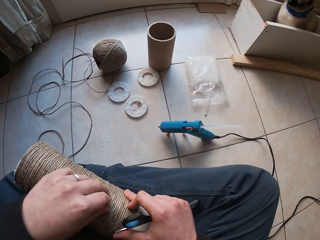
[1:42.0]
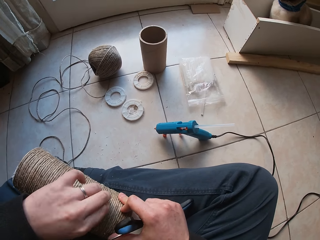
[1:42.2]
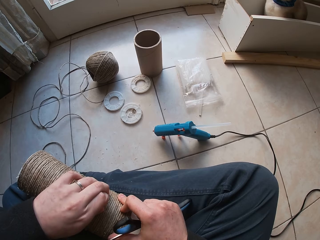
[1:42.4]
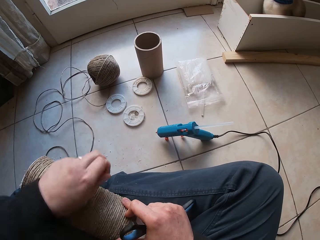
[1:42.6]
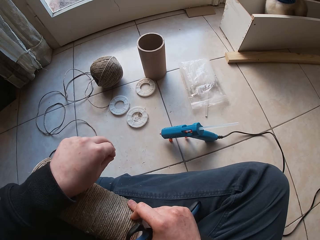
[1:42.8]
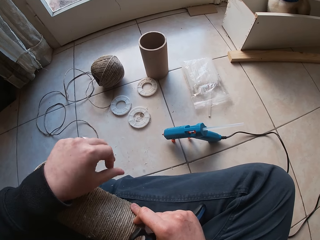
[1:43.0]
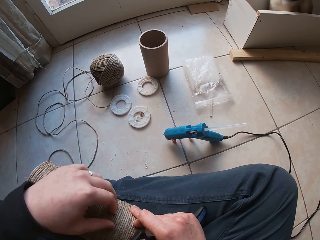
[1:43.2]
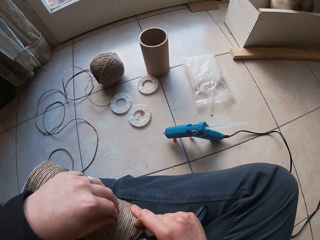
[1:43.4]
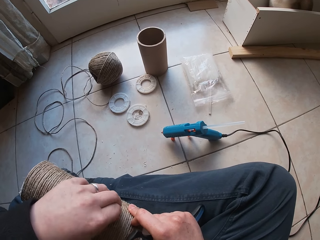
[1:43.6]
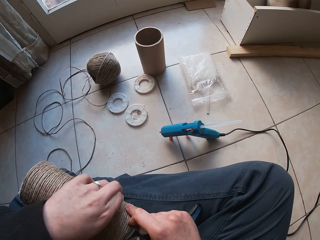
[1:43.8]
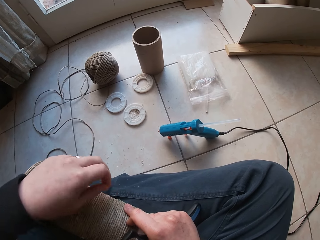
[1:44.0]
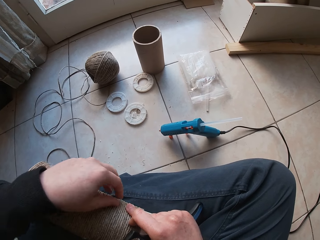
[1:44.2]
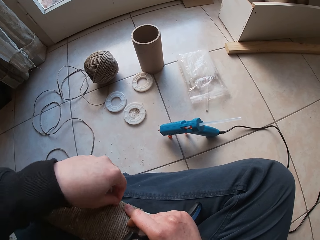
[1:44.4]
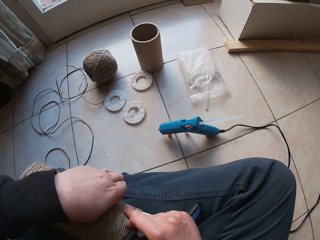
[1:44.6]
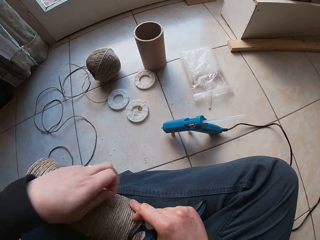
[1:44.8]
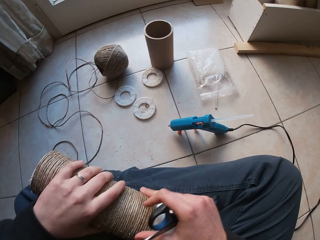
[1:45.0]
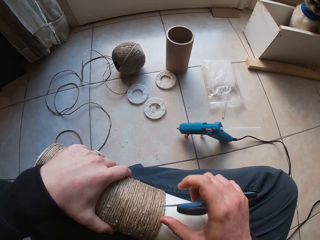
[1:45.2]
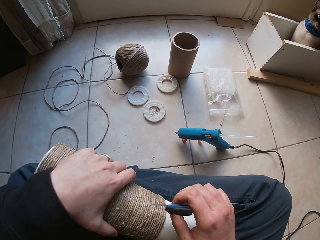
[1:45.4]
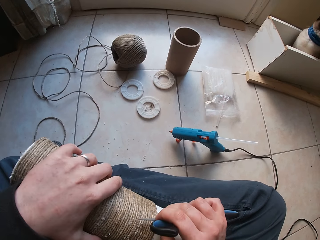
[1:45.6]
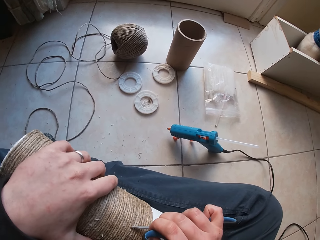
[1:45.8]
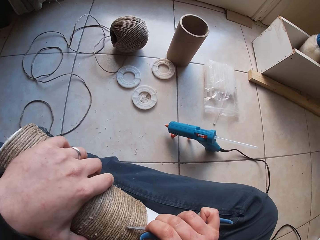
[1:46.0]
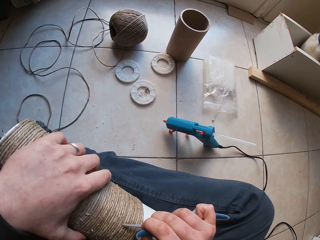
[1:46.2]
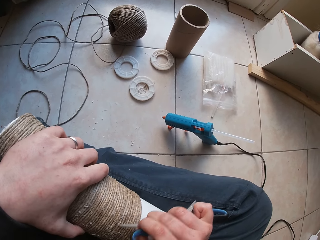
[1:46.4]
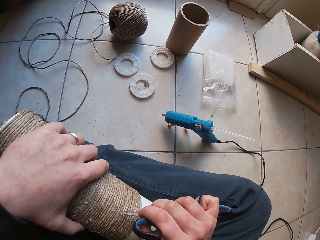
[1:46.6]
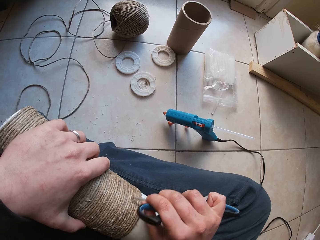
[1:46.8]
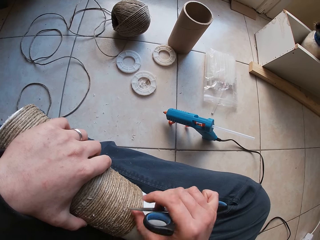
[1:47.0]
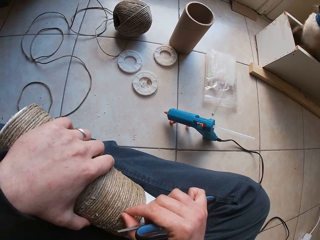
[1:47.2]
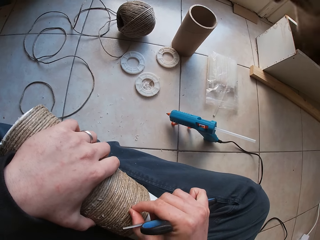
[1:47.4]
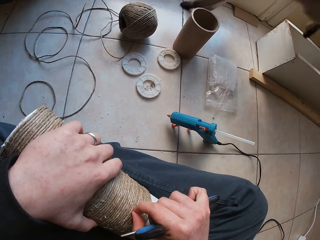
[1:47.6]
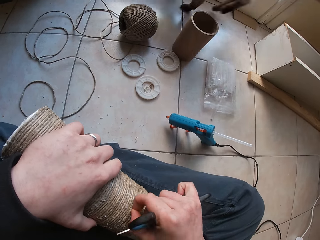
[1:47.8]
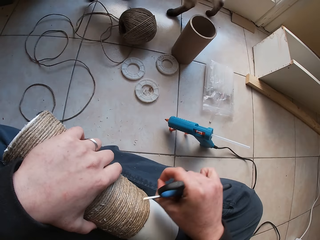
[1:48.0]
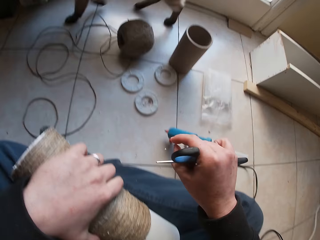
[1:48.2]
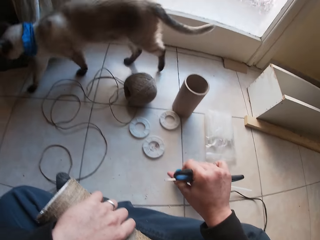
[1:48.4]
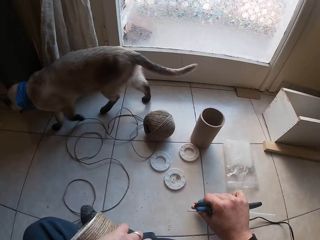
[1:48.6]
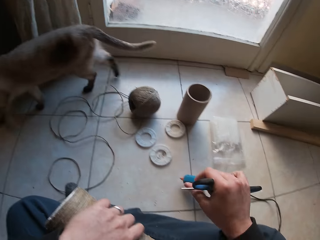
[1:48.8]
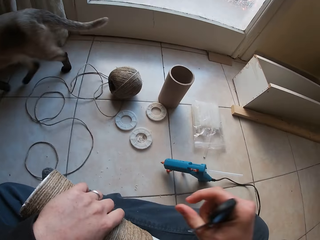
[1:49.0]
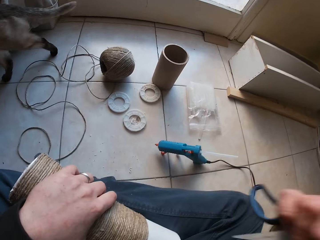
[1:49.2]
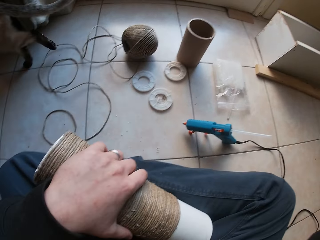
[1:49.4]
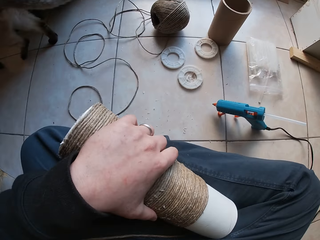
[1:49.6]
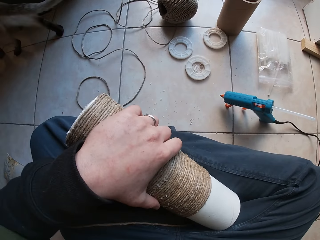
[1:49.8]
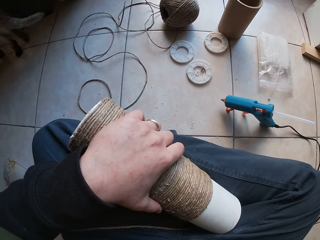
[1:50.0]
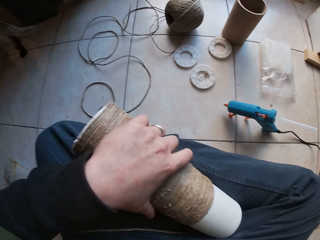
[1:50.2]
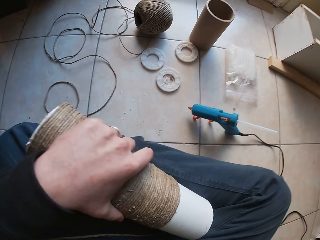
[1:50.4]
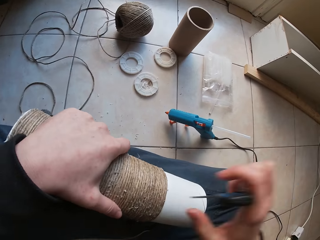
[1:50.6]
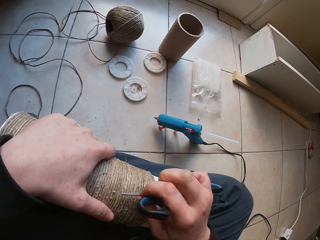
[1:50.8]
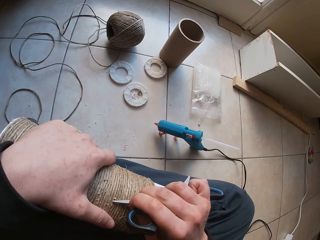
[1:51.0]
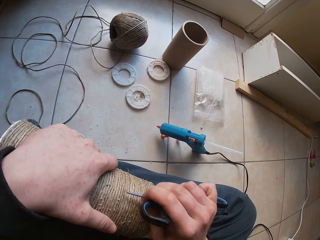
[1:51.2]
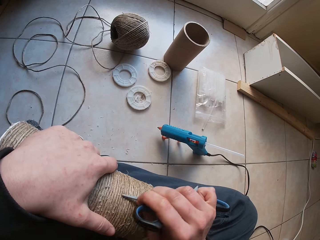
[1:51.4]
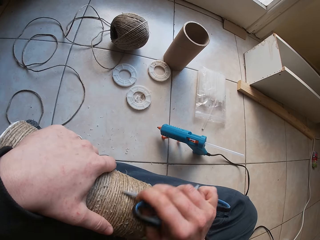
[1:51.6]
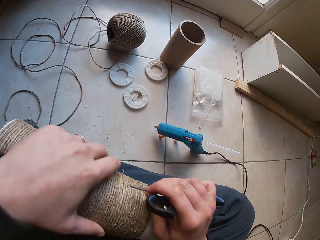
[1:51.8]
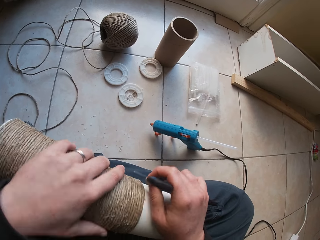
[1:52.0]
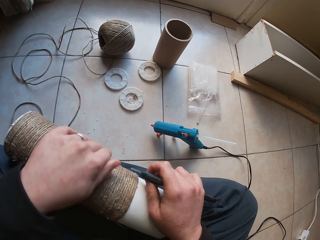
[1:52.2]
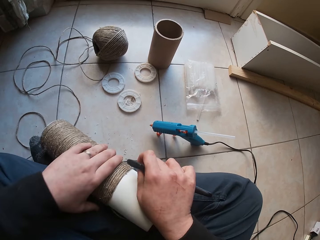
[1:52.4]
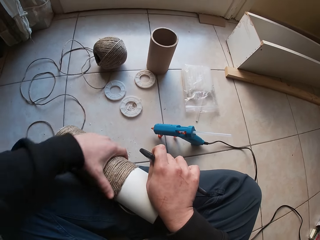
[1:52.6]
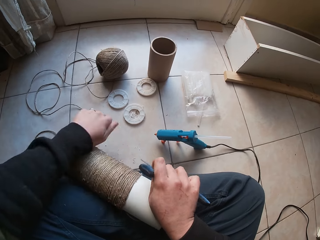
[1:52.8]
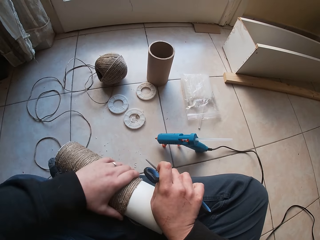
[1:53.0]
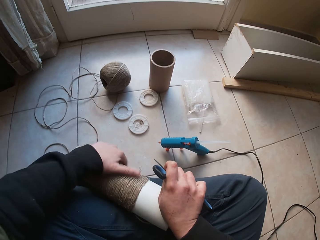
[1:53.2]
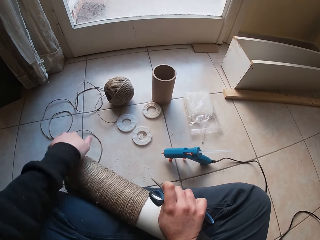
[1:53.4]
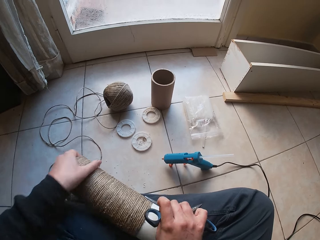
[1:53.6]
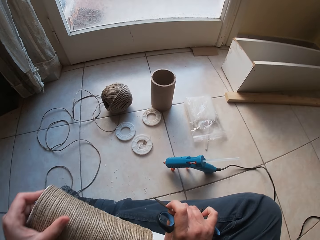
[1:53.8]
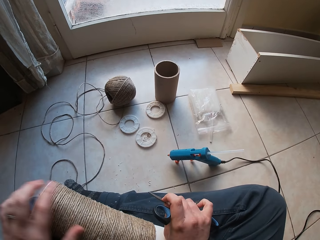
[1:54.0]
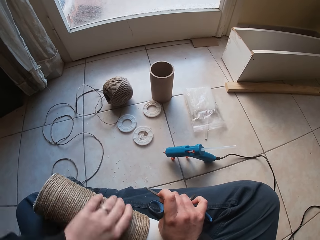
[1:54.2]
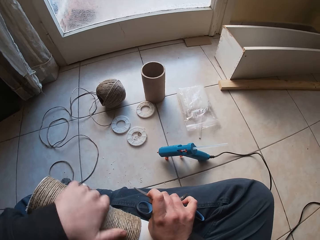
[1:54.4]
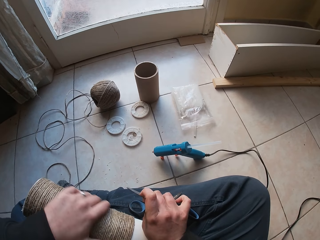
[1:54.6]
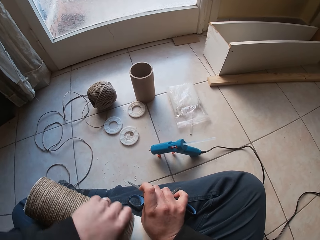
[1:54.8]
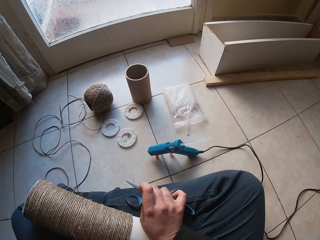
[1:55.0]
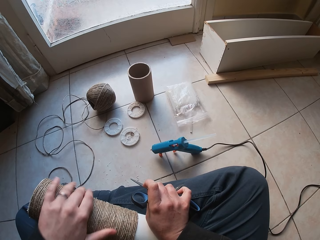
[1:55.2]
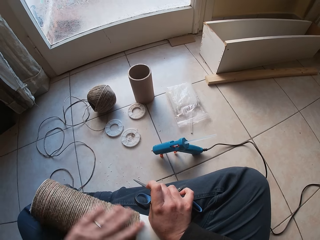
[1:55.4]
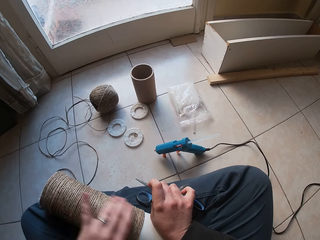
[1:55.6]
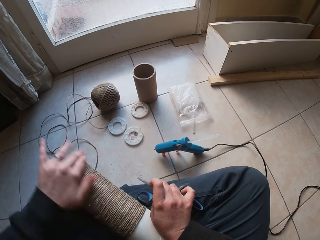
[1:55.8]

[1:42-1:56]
The camera wearer picks out a shred or extra string layer from the twine or hemp string with his left hand. He drops the shred on the floor with his right hand. He picks out a shred from the twine with his left hand. He scratches the twine with the scissors in his right hand. He smoothens a hemp string roll with the scissors. He picks out a shred from the twine with his right hand. The cat walks past the camera wearer. The camera wearer drops the shred on the floor with his right hand. He adjusts a camera on his head with his right hand. He raises the right hand. He scratches the twine with the scissors in his right hand. He dusts off shreds on the twine with his left hand. He smoothens the hemp string roll with the scissors. He rolls the hemp string roll with the left hand. He removes an extra string layer from the hemp string with the left hand.

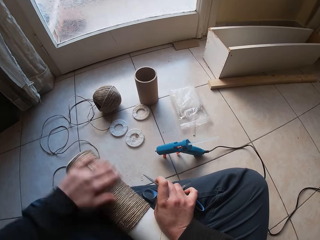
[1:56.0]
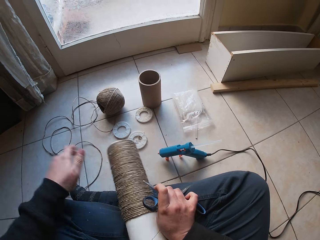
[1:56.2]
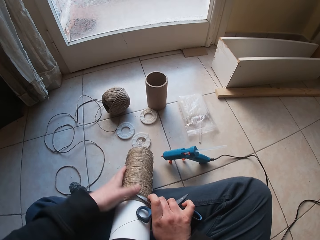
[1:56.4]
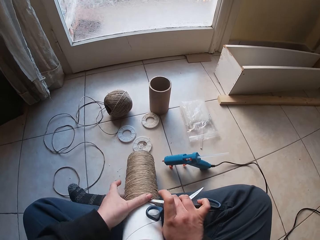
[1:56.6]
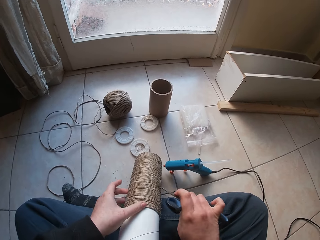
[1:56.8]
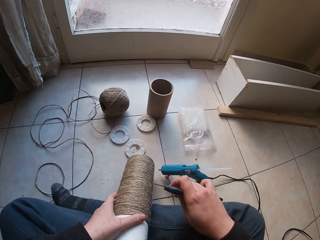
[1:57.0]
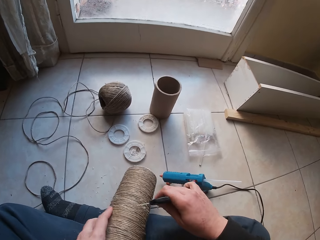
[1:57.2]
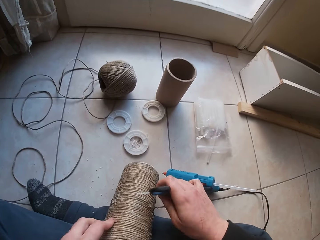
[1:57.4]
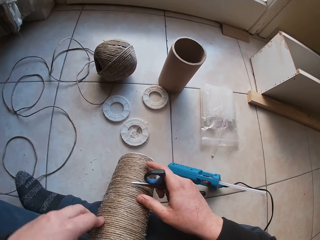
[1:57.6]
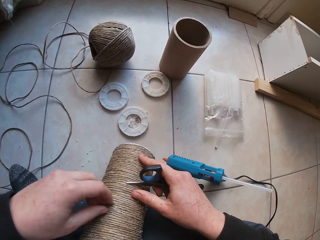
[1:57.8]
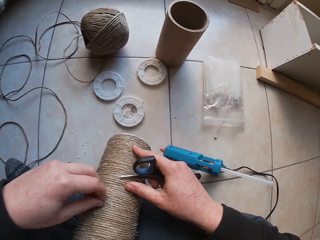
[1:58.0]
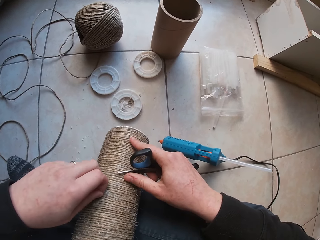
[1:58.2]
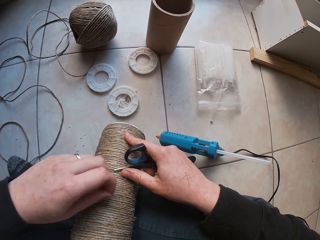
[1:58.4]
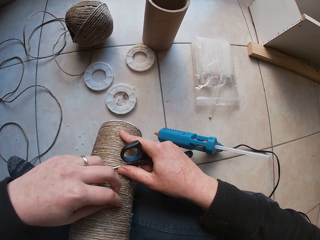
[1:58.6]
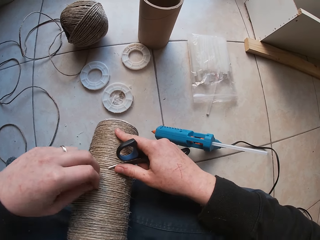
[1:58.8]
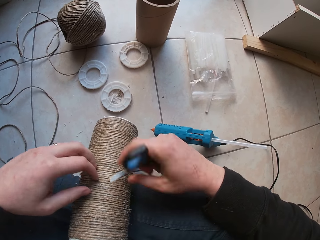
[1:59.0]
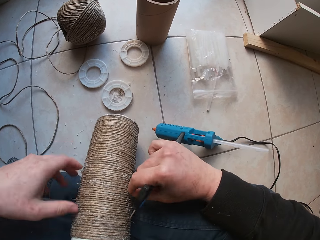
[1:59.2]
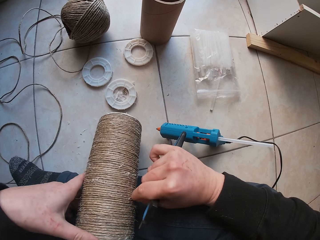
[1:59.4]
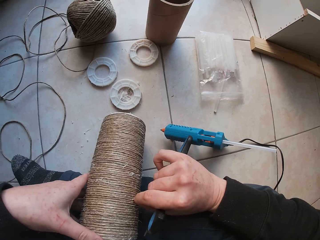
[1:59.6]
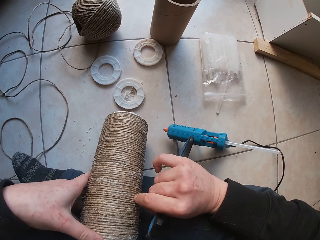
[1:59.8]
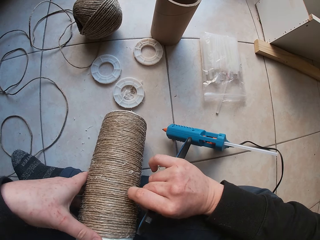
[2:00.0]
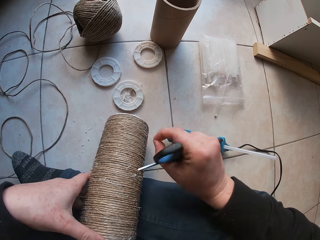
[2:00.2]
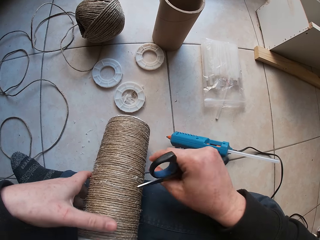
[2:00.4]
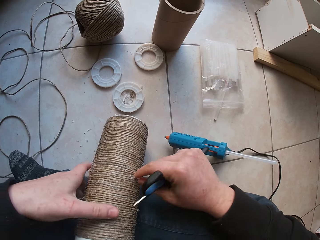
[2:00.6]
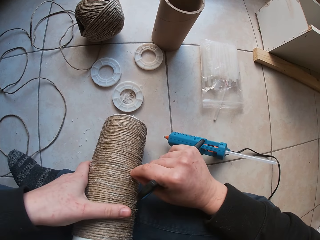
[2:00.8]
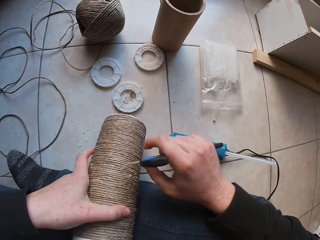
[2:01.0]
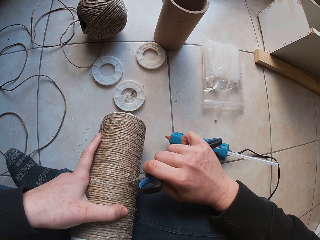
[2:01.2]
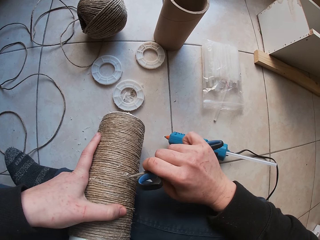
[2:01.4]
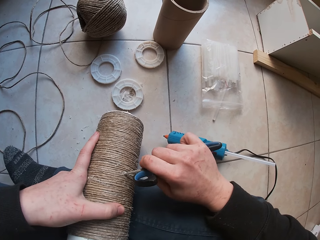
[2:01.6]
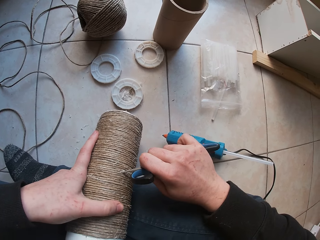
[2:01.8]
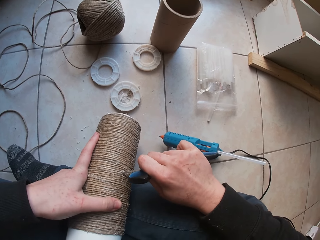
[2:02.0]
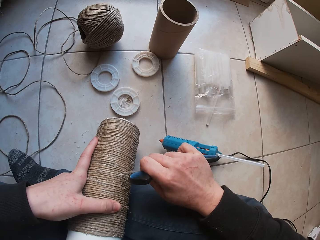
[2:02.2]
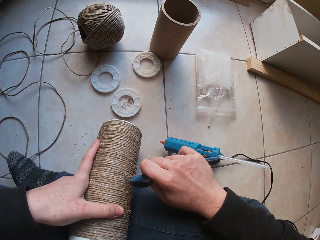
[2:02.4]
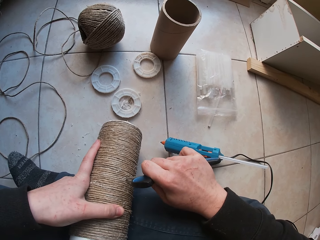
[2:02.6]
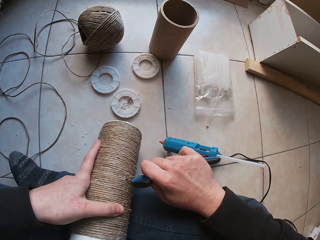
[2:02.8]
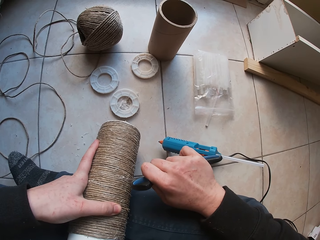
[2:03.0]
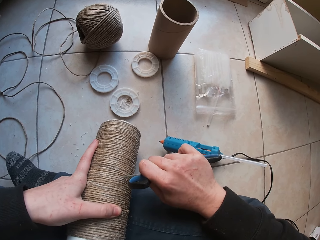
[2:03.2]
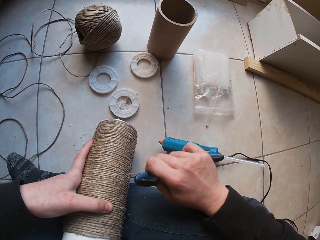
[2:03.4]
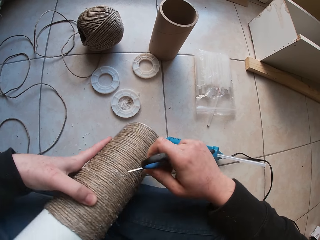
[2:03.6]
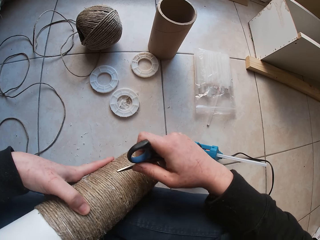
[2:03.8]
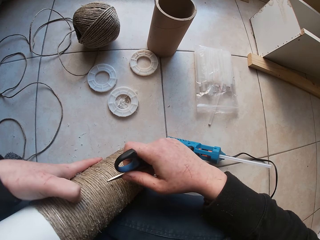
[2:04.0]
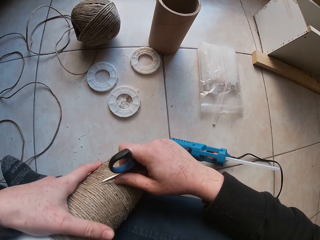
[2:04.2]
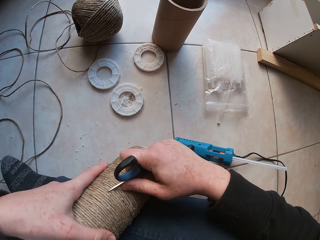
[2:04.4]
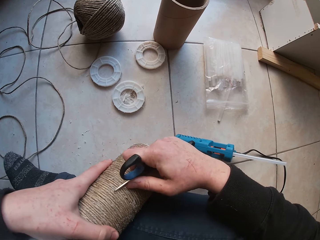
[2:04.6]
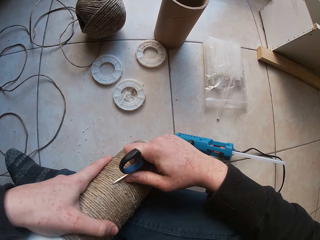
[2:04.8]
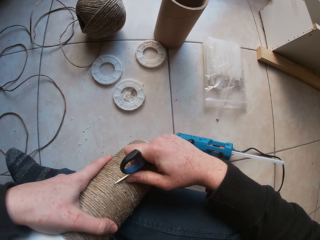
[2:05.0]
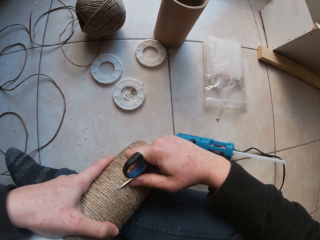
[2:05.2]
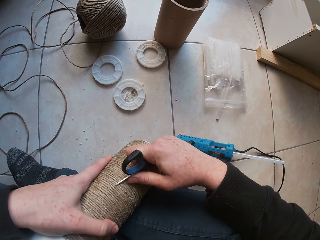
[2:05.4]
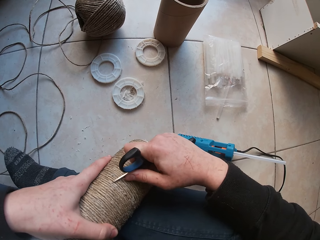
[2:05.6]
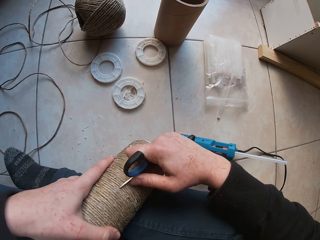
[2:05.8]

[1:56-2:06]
The camera wearer picks out a shred from the twine with his left hand. He picks out a shred from the twine with his right hand. He scratches the twine with the scissors in his right hand. He smoothens a hemp string roll with the scissors.
